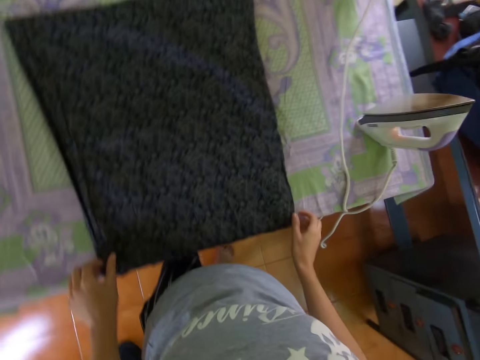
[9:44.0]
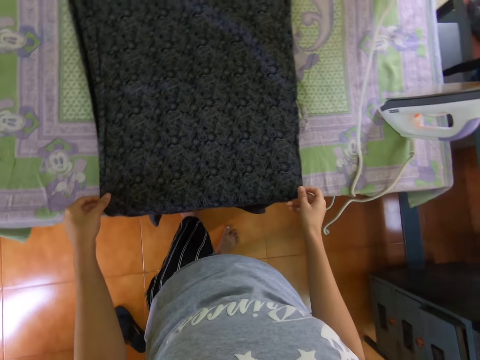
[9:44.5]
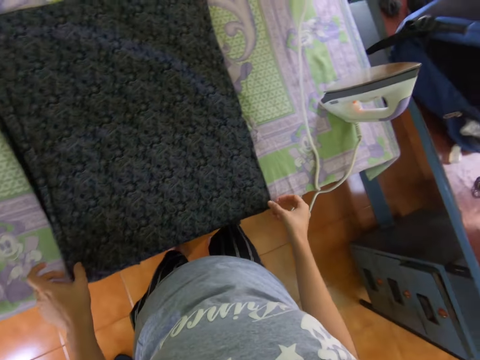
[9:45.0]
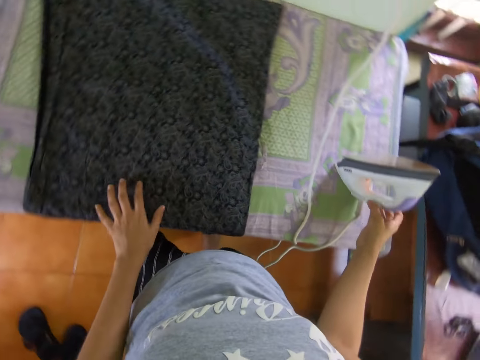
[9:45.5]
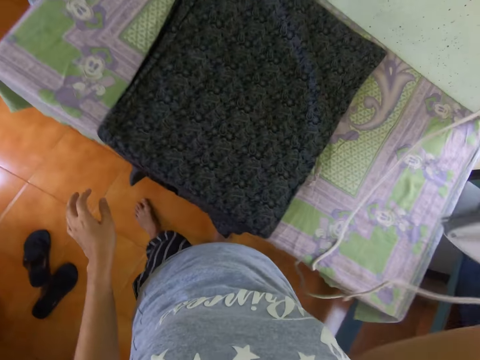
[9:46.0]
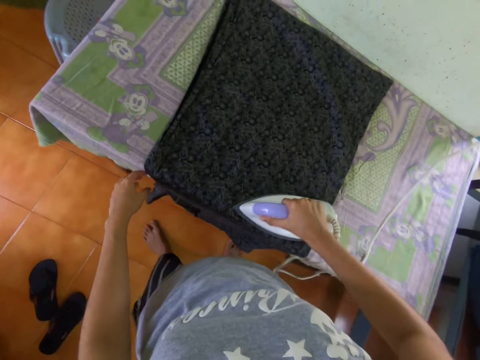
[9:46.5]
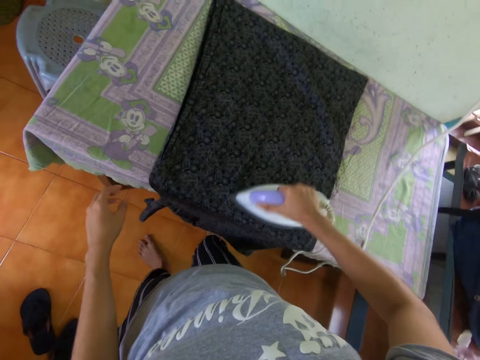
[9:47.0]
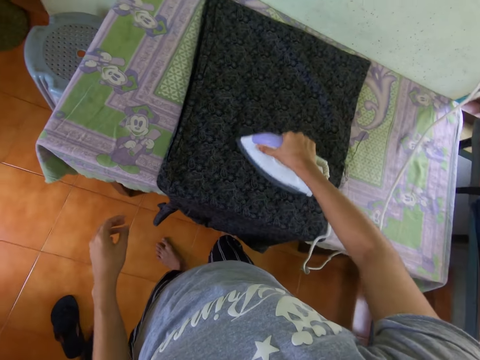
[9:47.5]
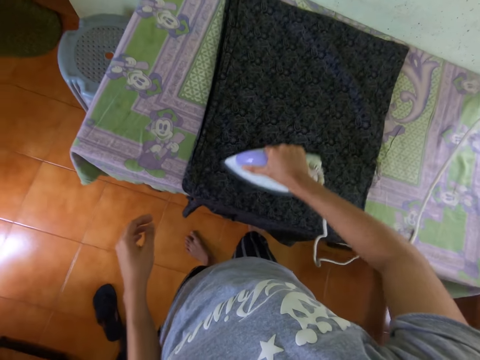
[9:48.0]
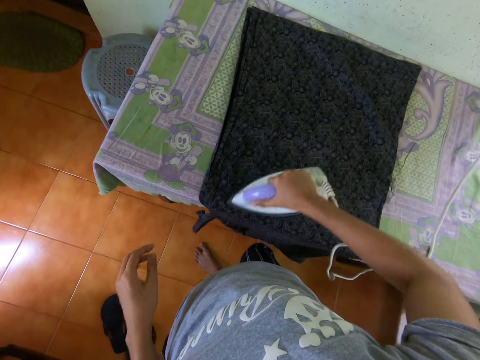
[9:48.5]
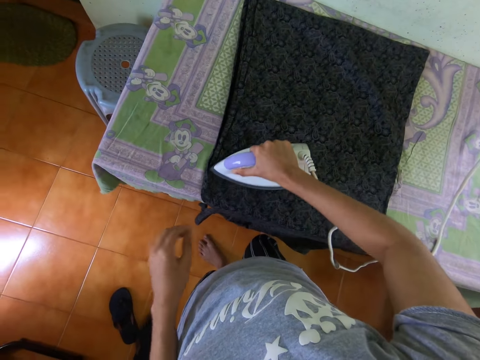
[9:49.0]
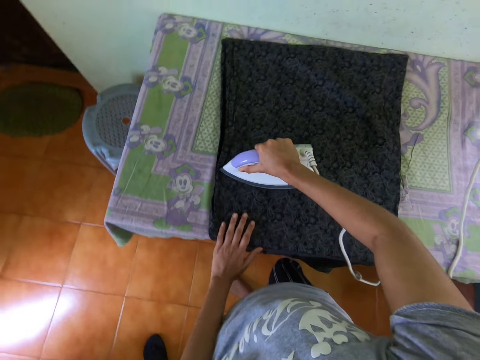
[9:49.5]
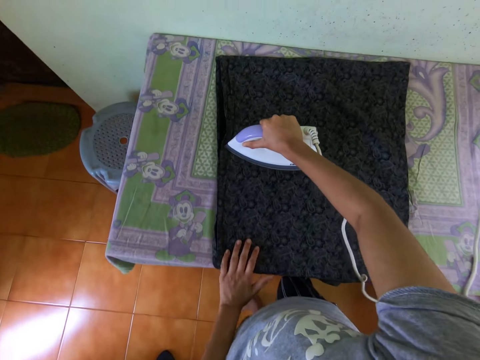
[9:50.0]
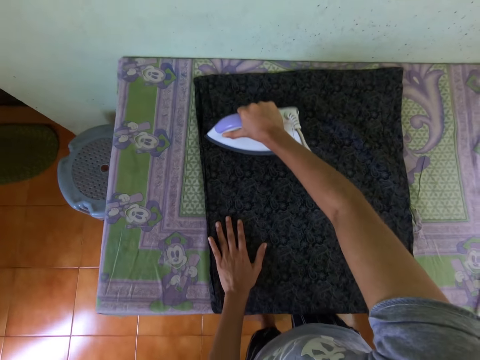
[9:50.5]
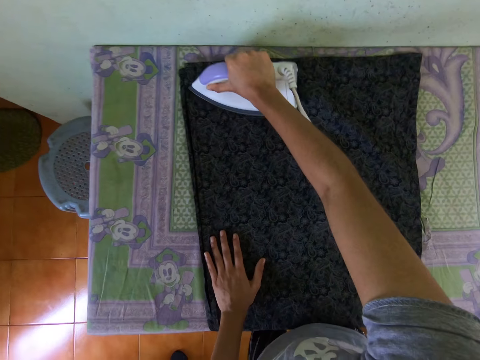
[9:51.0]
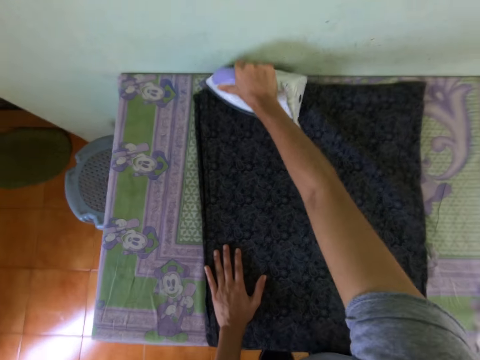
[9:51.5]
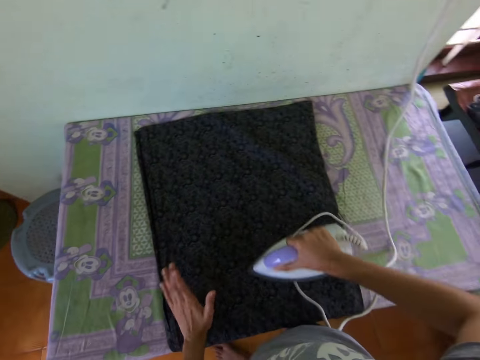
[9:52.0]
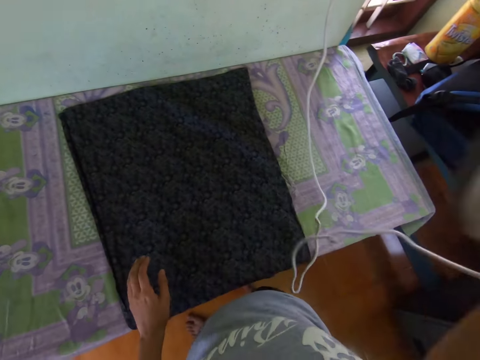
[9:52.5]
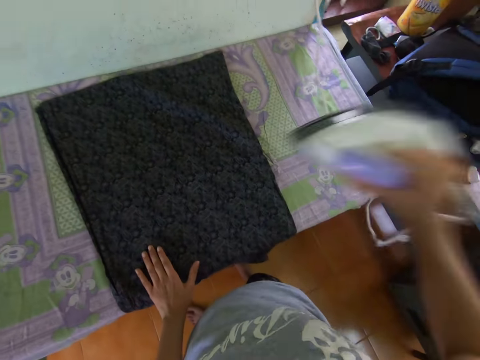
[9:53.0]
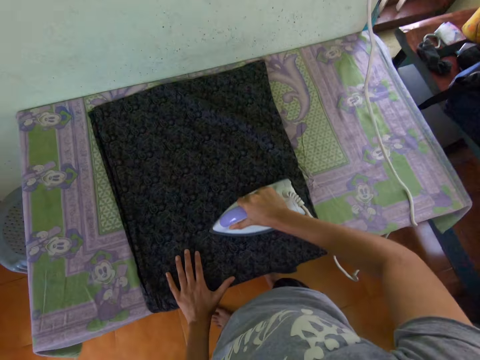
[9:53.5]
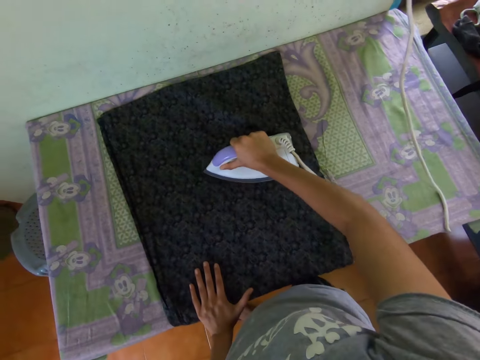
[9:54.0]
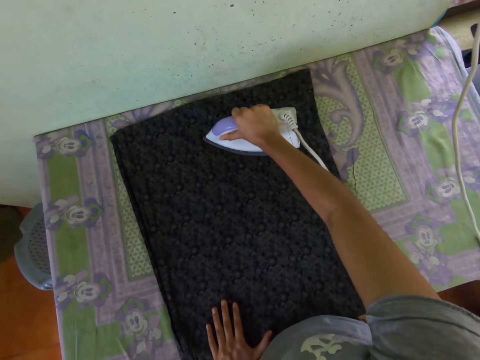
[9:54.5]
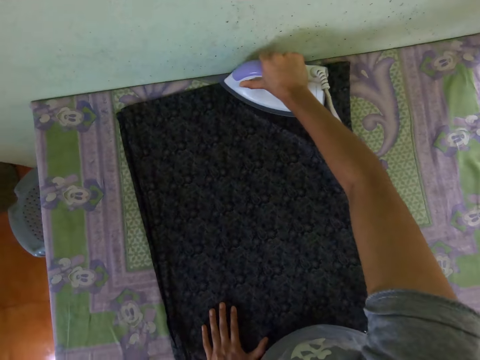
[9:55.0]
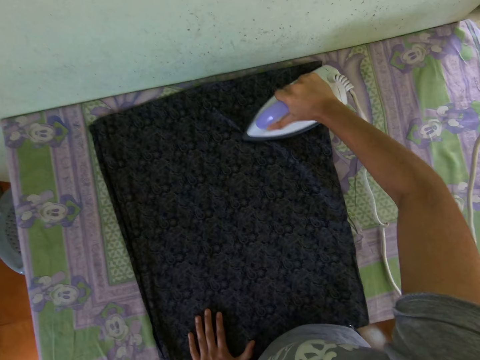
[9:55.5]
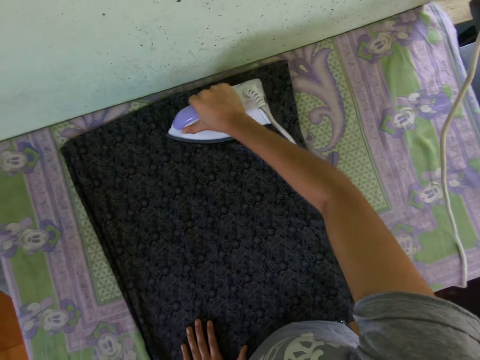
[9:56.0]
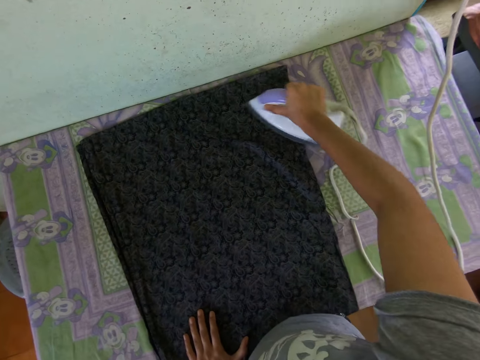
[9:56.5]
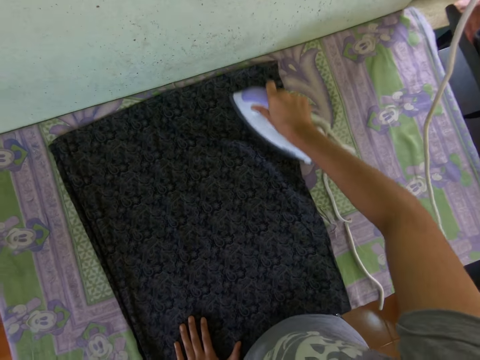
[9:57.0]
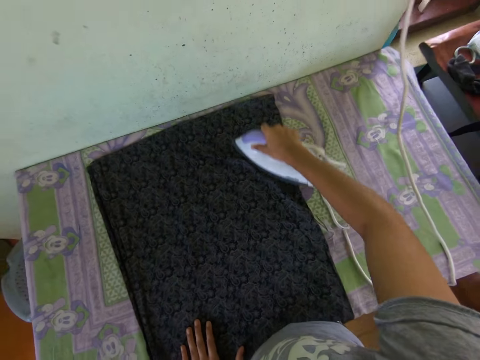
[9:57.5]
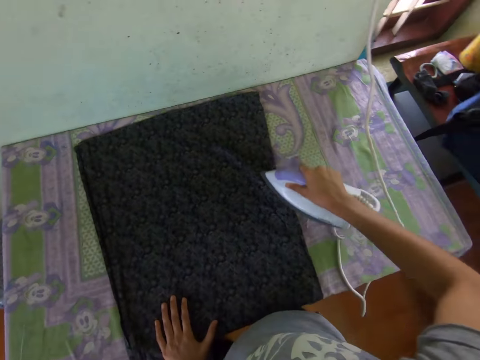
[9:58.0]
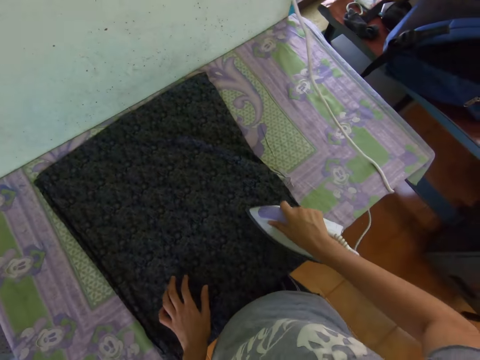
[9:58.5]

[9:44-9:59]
The camera wearer adjusts the dress. They pick up the iron box. They iron the shirt.

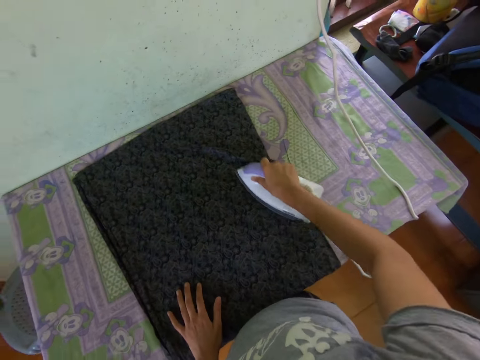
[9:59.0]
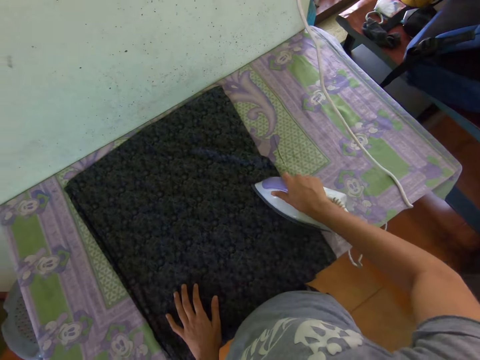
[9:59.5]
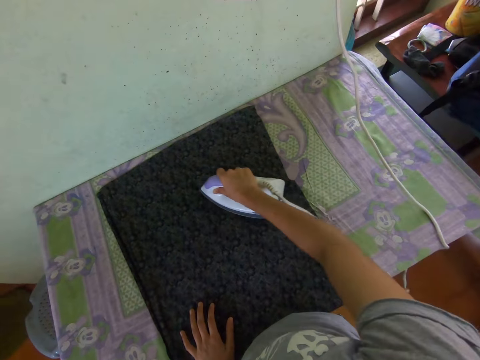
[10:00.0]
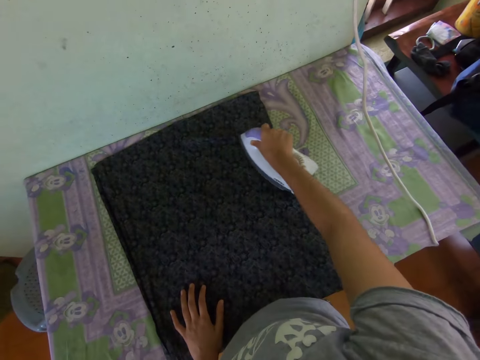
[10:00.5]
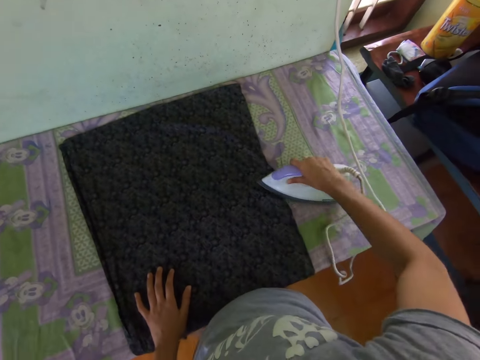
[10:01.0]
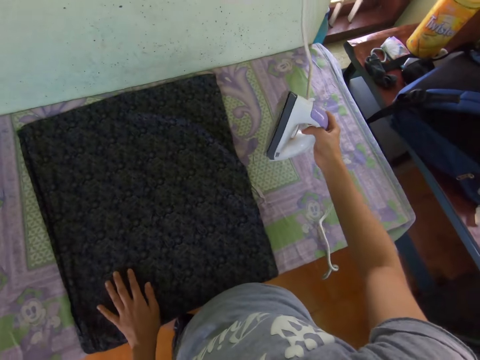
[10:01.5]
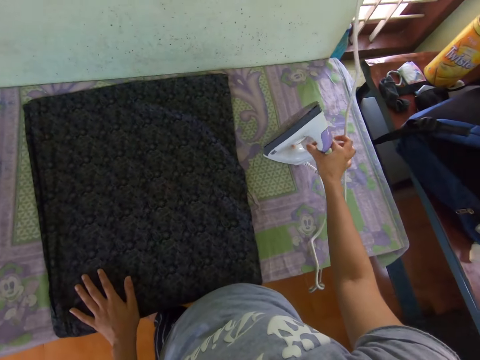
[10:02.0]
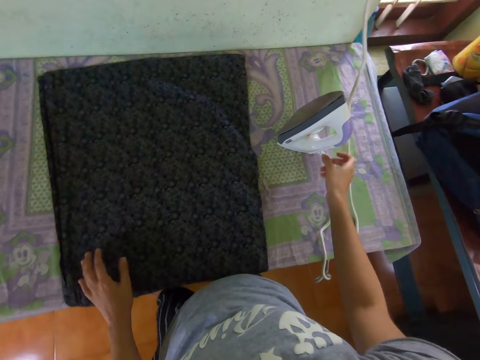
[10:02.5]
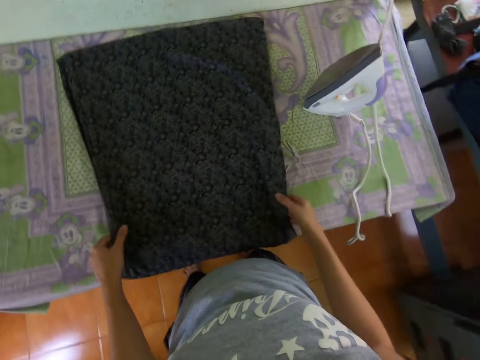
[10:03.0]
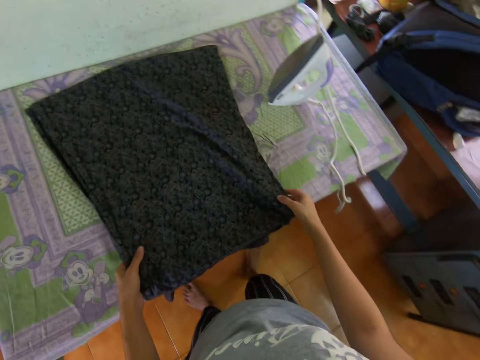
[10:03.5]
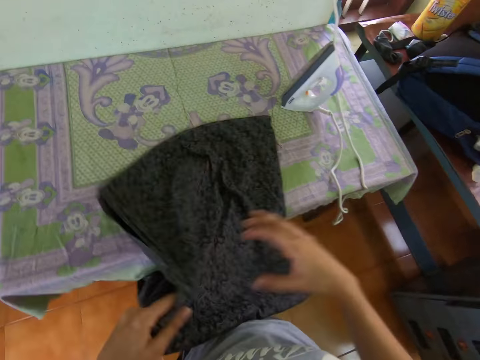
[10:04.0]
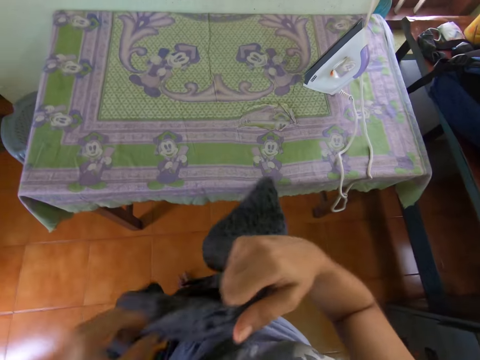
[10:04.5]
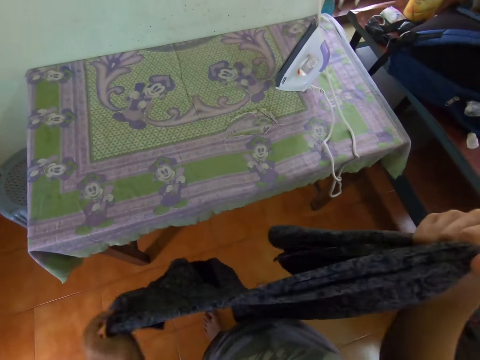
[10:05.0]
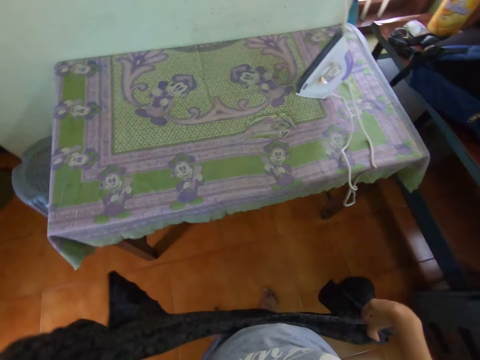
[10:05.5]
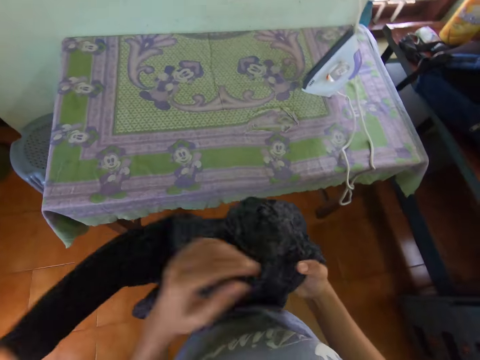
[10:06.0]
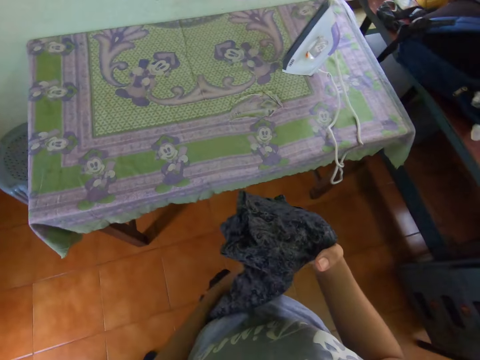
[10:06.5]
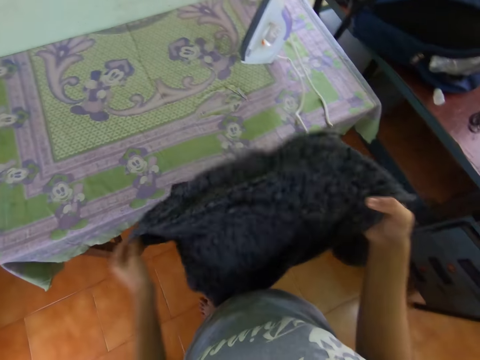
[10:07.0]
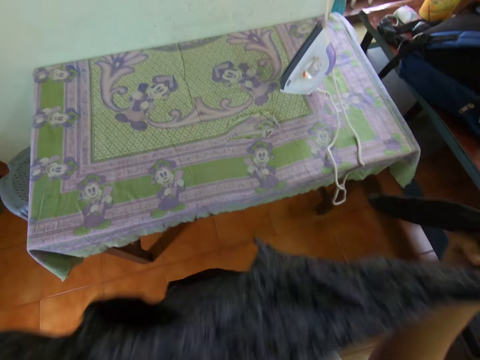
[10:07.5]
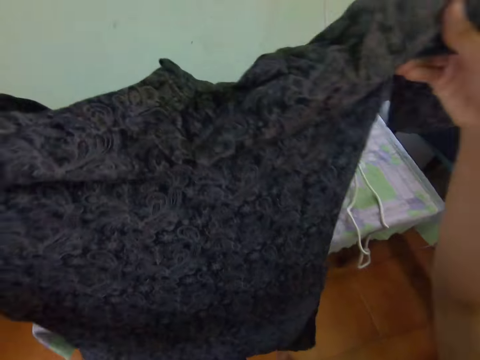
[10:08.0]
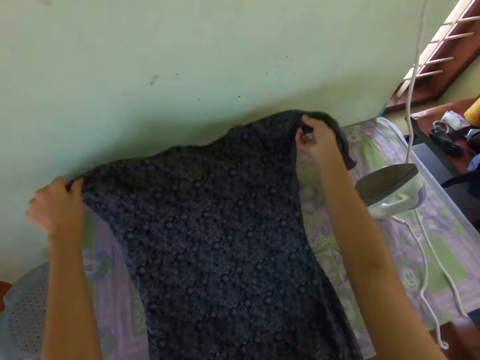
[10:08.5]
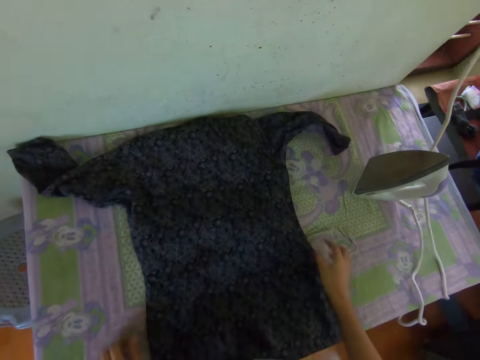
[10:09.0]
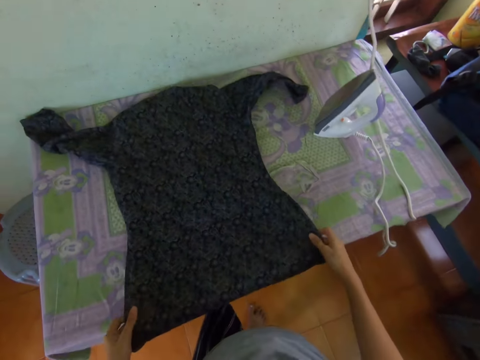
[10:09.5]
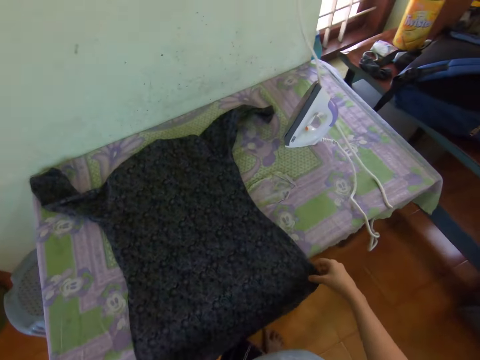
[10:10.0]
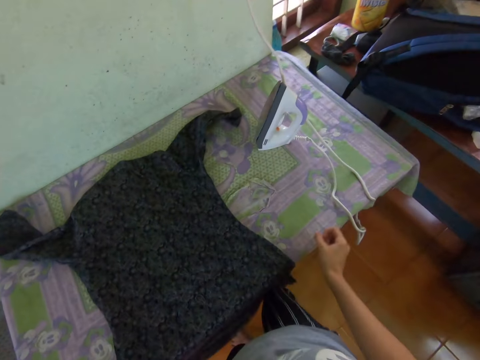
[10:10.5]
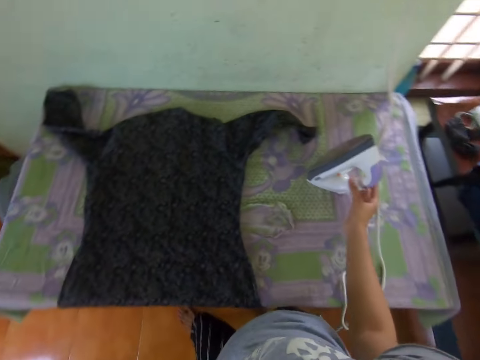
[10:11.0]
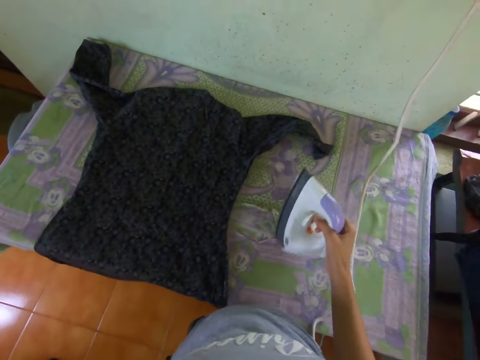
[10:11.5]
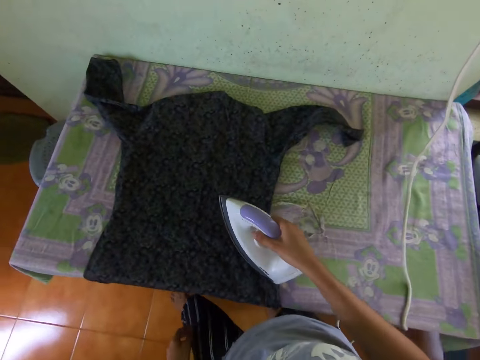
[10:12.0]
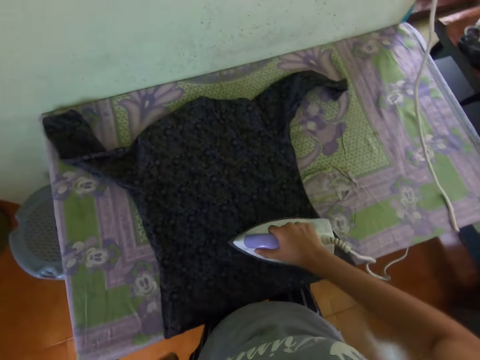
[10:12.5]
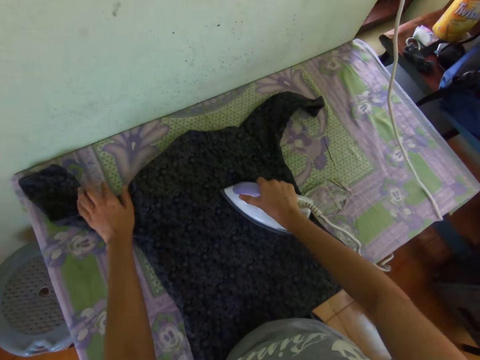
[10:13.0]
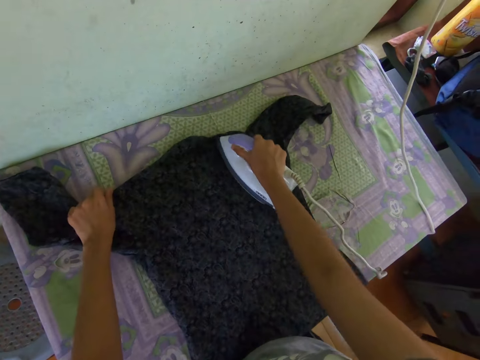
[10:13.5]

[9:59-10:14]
The camera wearer places the iron box on the table. They pick the shirt. They place the shirt on the table. They straighten the shirt. They pick the iron box. They iron the shirt.
